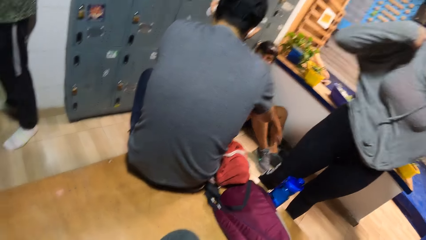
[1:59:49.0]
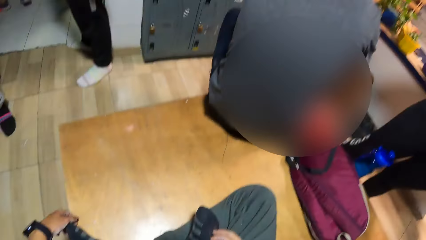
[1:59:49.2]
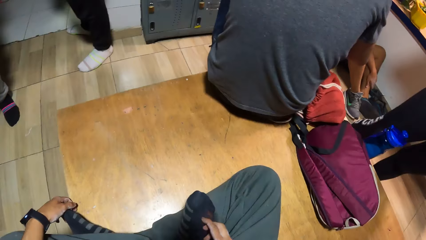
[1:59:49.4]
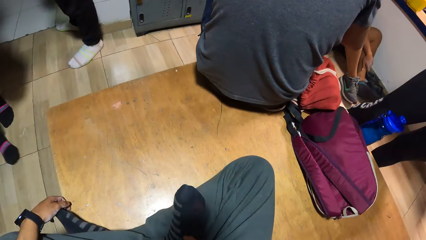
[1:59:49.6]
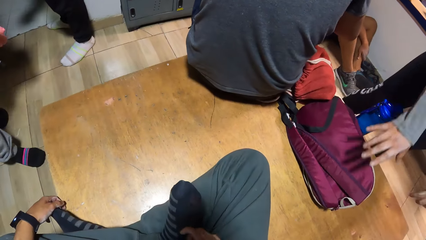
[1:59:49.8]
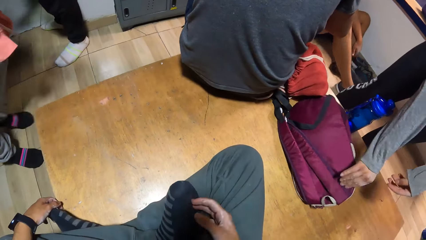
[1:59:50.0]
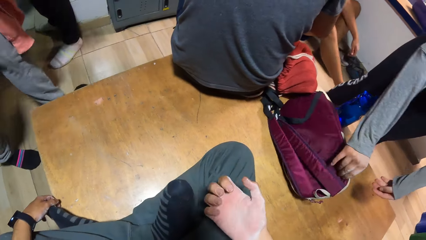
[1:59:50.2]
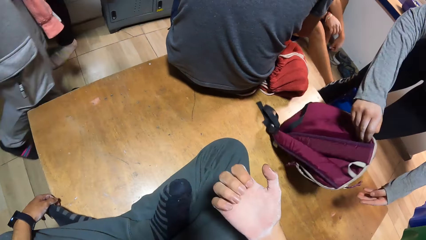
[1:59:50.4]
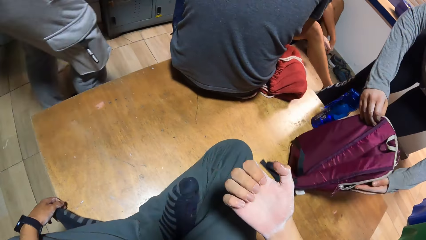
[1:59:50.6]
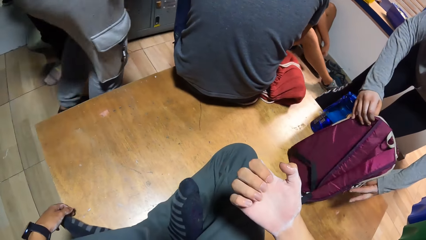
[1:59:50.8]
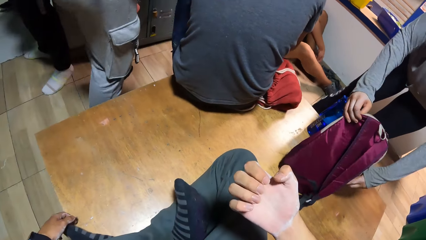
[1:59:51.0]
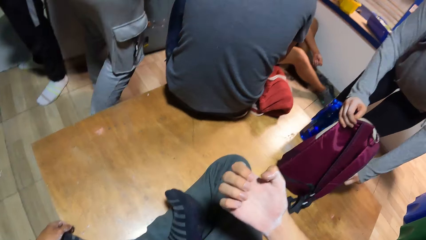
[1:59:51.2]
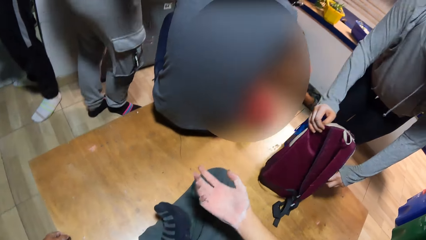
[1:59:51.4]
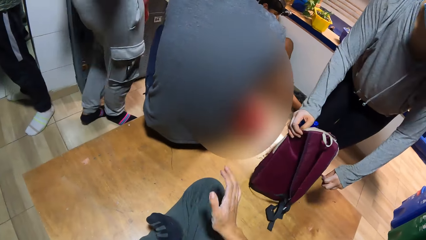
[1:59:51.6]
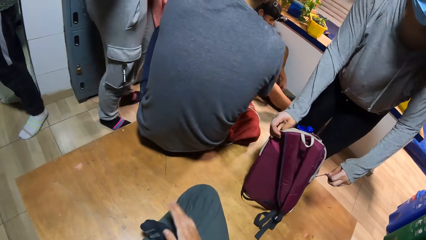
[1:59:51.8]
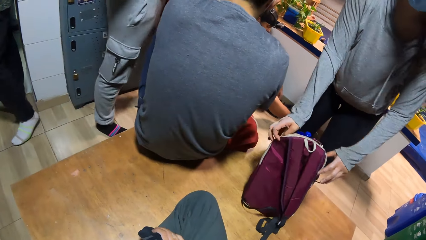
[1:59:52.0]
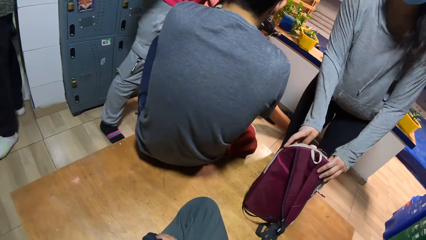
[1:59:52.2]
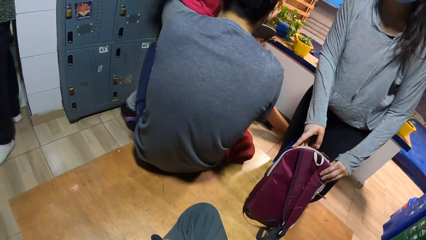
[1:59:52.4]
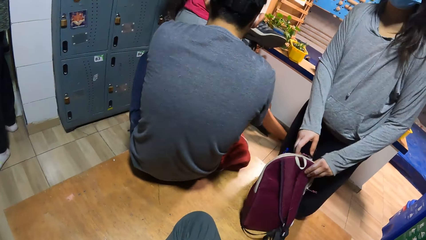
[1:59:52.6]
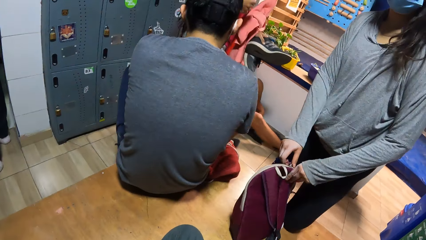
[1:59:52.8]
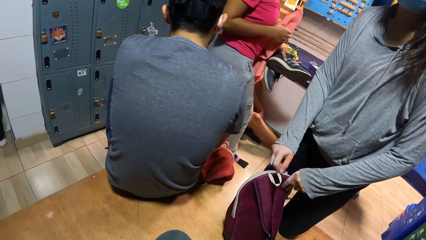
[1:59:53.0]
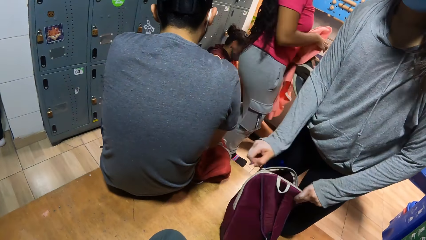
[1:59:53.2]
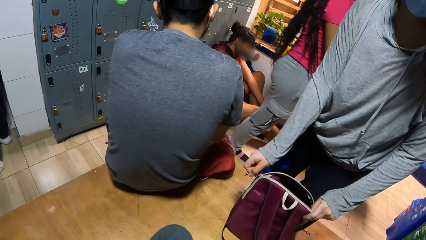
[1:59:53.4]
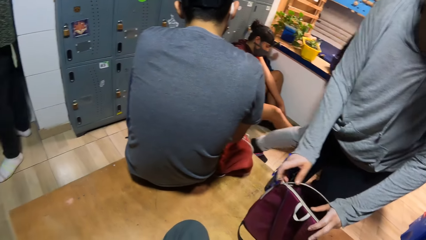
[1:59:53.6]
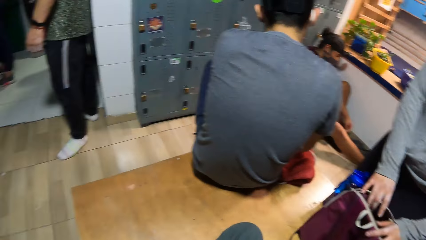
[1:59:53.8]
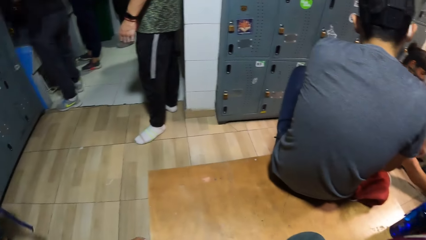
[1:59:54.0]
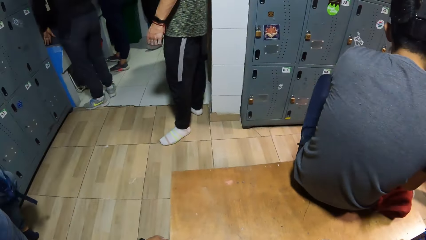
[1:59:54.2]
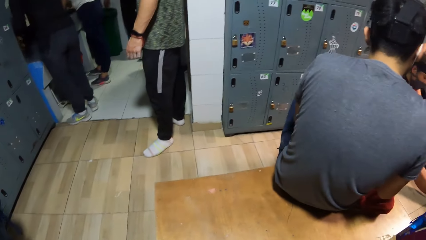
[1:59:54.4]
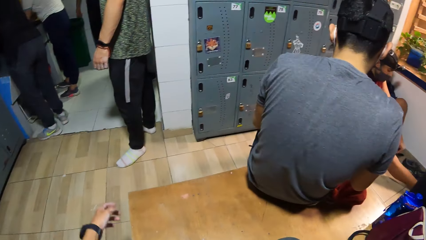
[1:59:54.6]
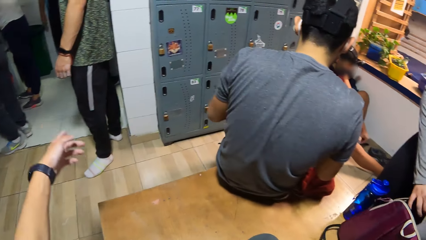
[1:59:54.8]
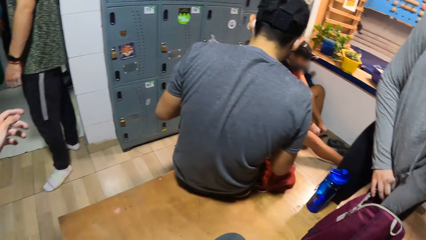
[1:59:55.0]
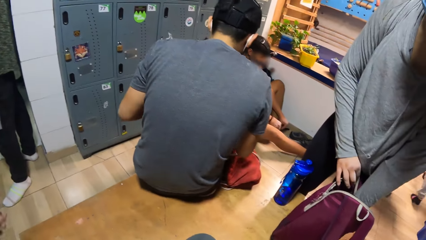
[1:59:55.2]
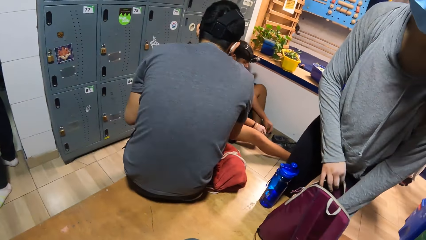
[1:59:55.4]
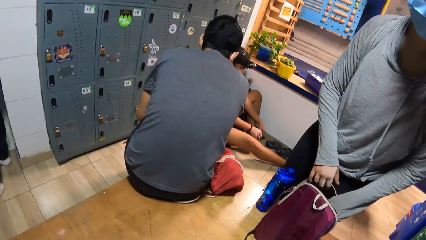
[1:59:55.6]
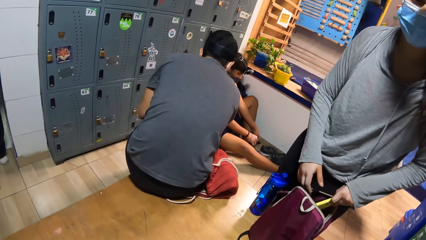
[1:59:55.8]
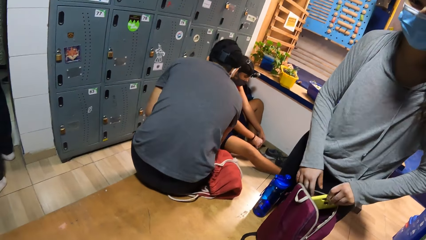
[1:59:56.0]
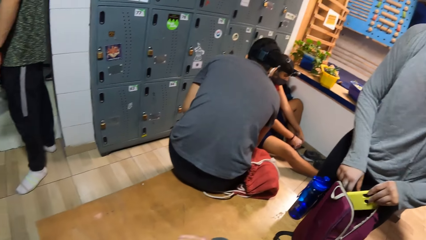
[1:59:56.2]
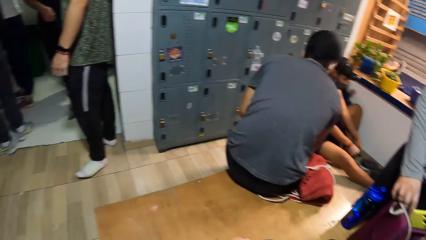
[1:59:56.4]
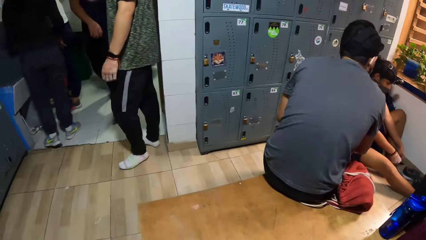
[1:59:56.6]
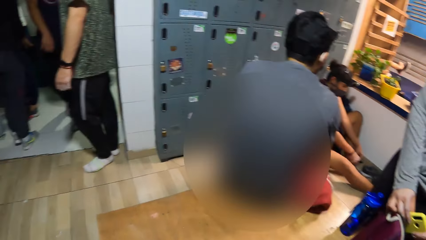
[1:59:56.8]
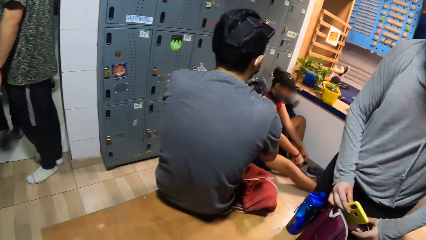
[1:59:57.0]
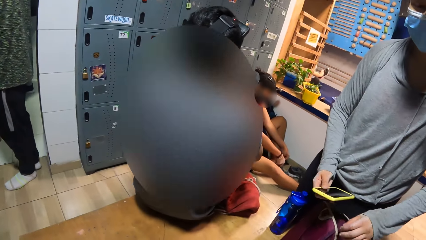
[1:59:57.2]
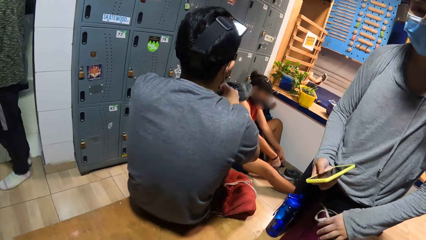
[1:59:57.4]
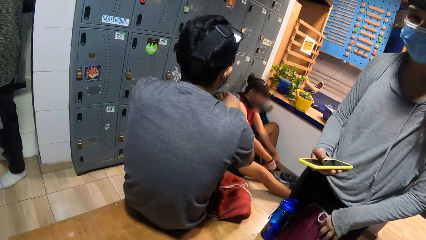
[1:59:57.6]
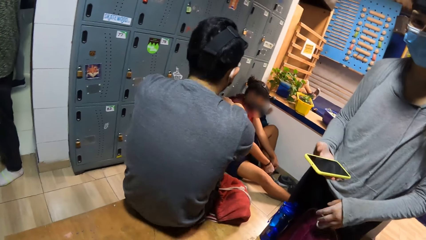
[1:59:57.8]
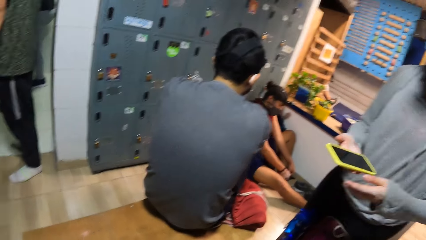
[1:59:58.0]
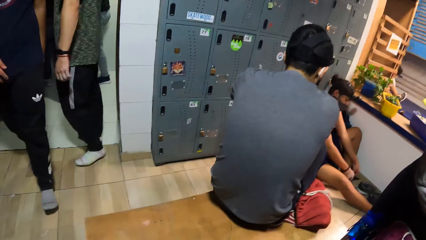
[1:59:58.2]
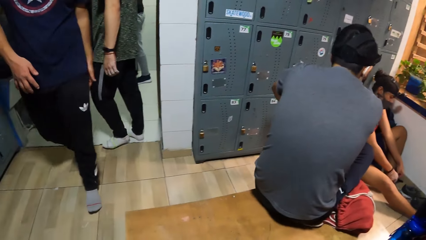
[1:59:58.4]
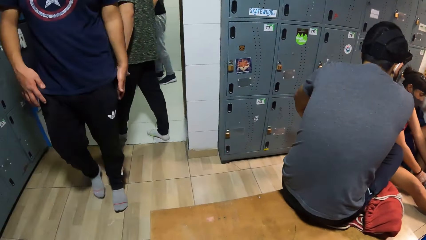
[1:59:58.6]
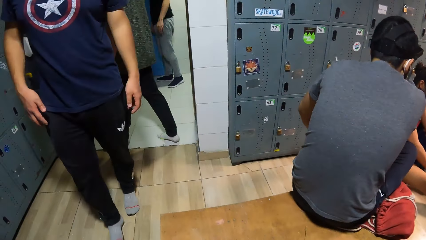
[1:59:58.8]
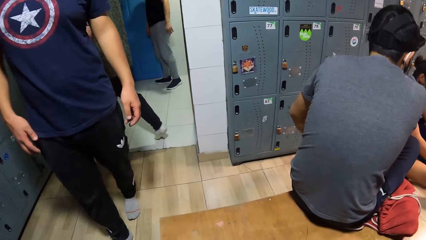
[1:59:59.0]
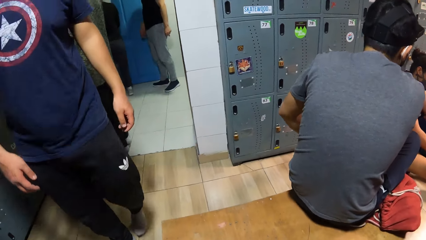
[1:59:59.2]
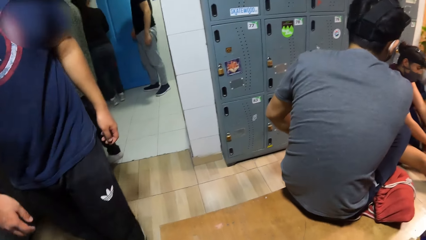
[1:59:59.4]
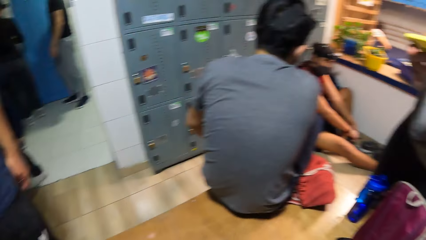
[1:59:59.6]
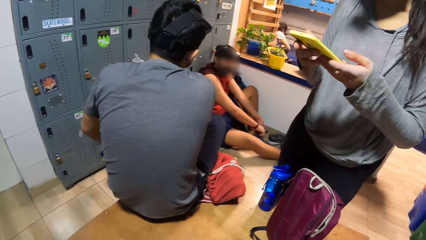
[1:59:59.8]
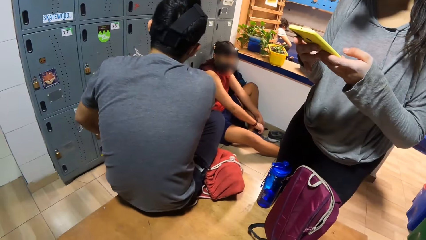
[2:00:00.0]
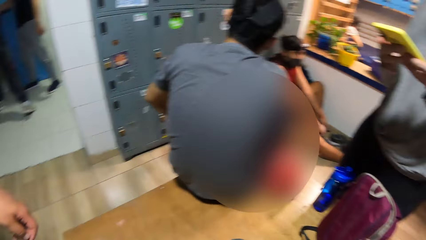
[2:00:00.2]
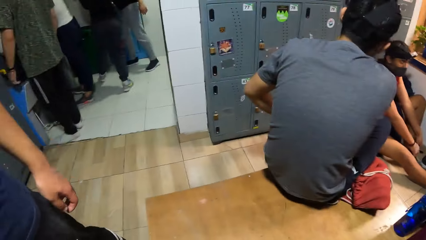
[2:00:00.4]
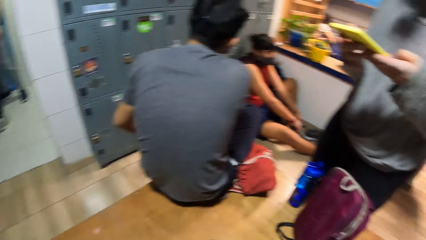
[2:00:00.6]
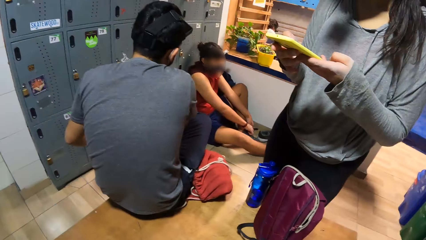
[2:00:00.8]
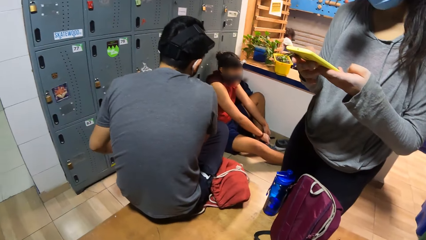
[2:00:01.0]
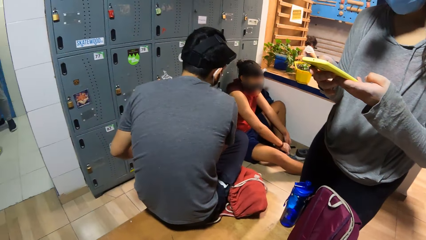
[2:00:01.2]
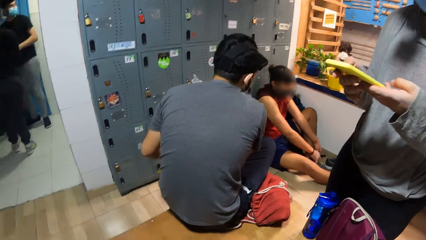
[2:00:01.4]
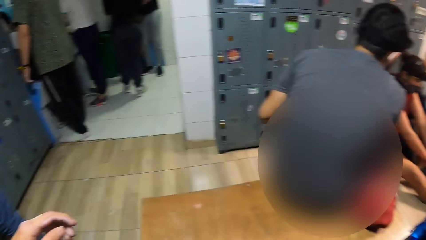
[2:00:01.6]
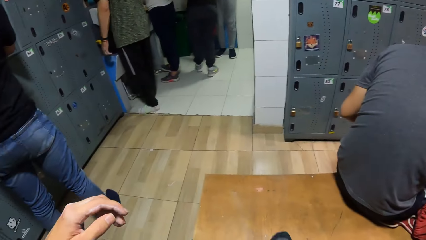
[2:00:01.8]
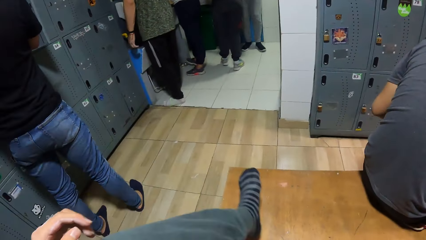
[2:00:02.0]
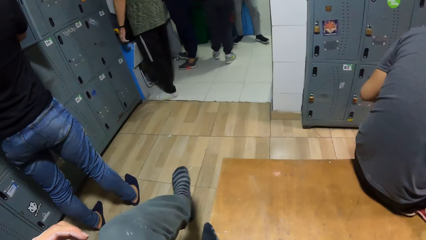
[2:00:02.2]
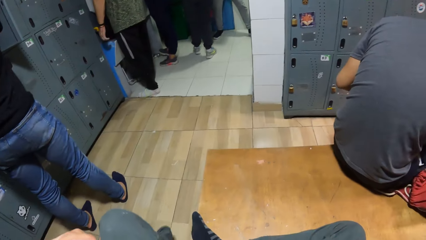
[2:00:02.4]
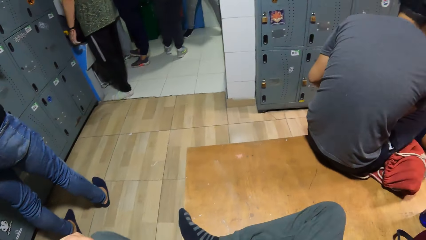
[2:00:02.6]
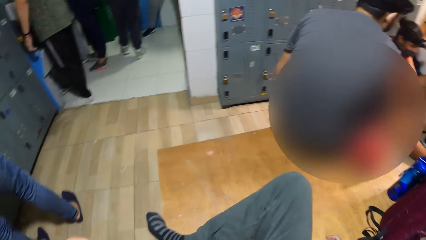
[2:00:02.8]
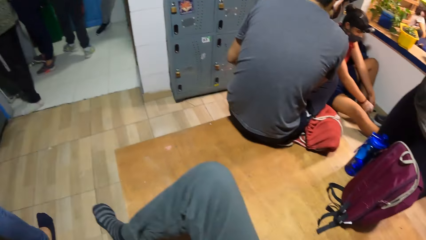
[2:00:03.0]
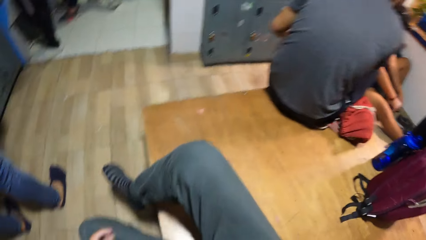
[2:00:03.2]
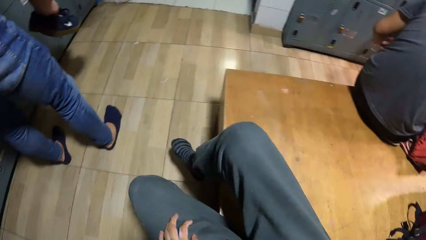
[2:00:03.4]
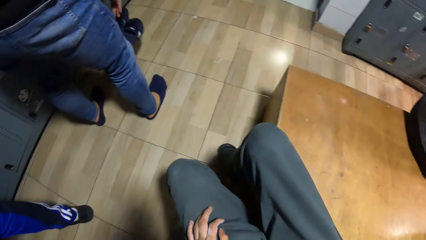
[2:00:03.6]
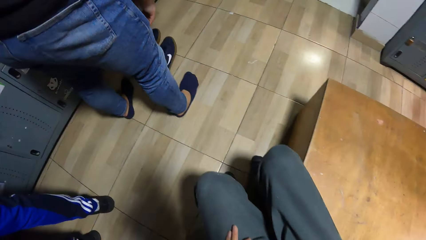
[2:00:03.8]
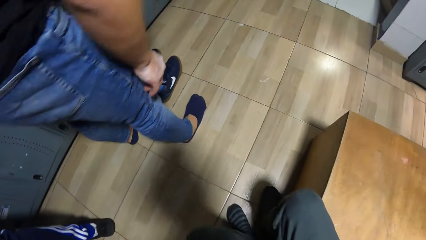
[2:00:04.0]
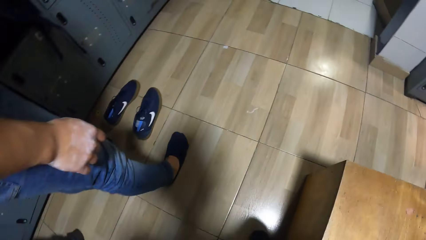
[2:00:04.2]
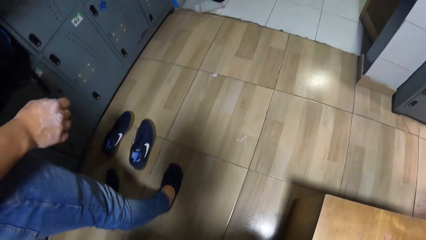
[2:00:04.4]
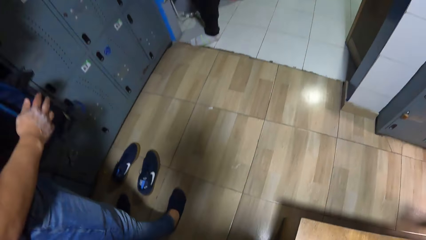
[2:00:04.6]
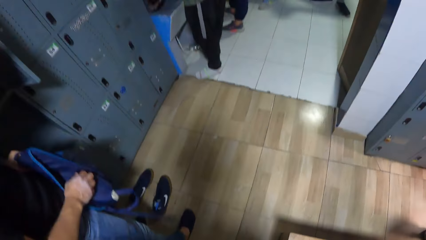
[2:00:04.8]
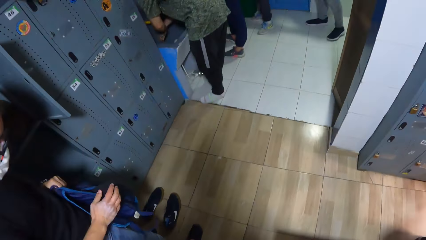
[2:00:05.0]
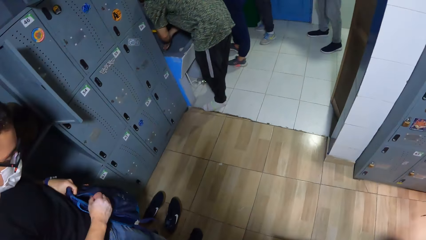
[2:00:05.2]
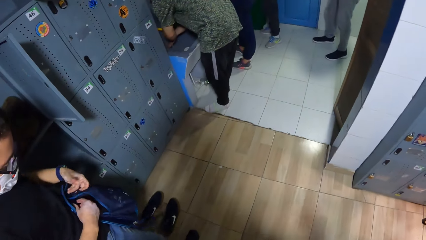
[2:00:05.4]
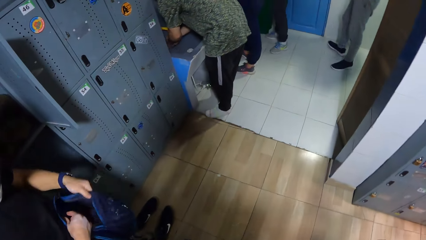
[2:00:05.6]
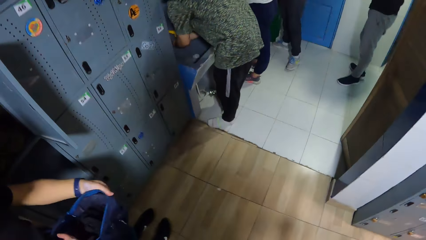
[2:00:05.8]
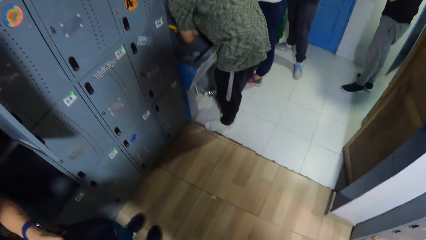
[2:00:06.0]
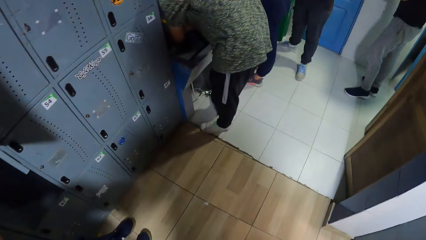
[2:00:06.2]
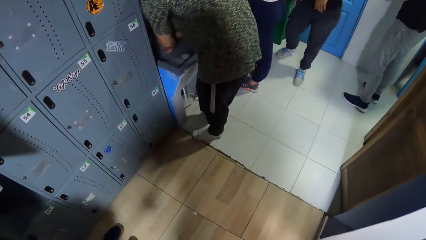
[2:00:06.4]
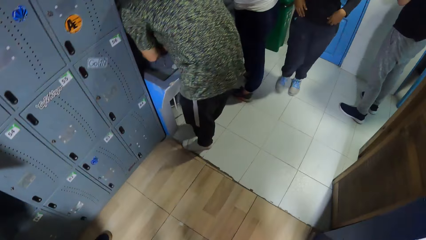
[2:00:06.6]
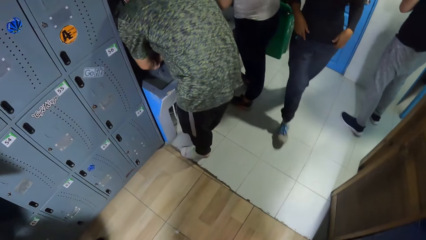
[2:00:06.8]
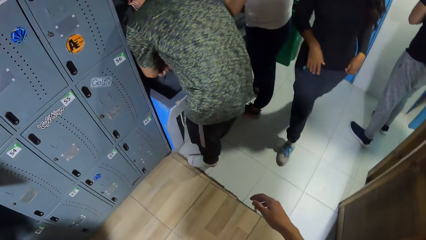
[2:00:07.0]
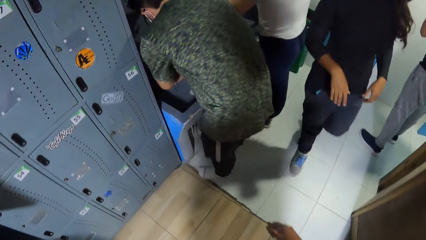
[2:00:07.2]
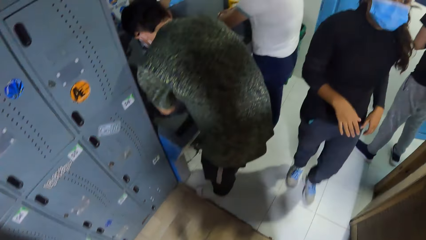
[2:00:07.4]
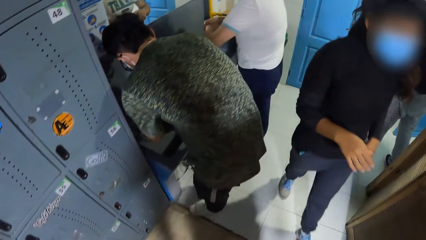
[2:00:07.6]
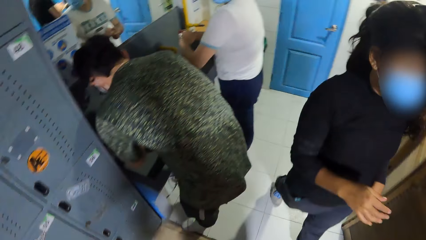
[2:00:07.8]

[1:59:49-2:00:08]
The camera wearer rubs the foot. A woman opens the bag on the table with her right hand. The camera wearer lifts the hand up, looks at the fingers, moves the hand down, looks around, moves the hand forward and moves the hand down. The woman takes a phone from the bag with her left hand. The camera wearer looks around. The woman passes the phone to her right hand with her left hand. The woman operates the phone with both hands. The camera wearer moves the feet down and moves the hand. They stand up. They walk to the bathroom. They swing the hand.
